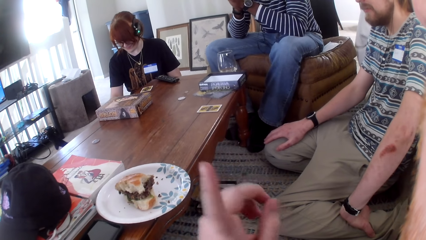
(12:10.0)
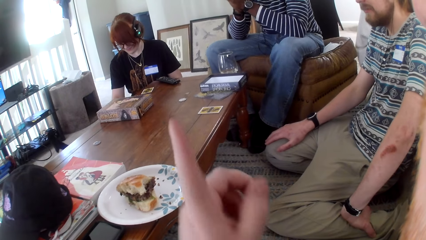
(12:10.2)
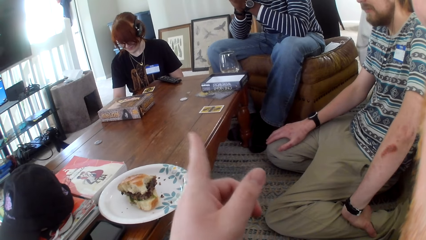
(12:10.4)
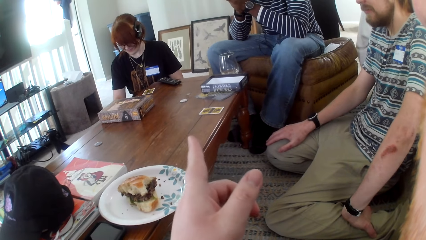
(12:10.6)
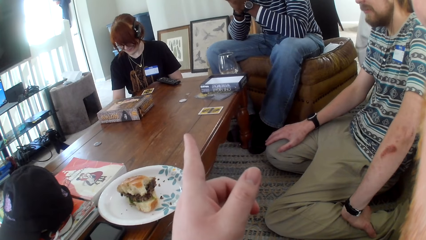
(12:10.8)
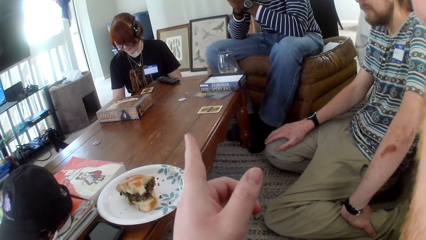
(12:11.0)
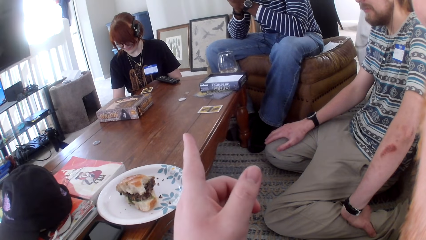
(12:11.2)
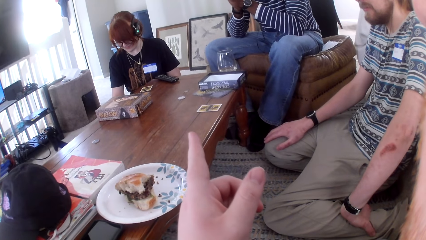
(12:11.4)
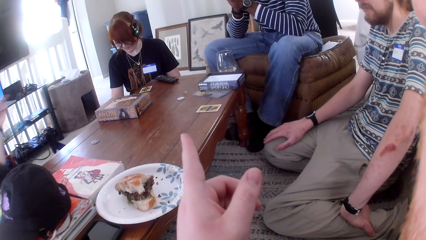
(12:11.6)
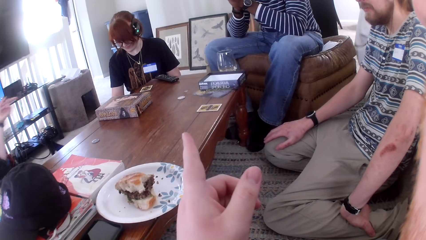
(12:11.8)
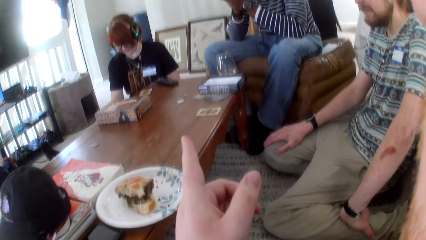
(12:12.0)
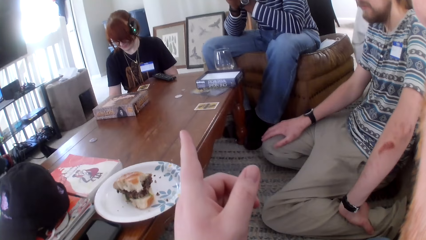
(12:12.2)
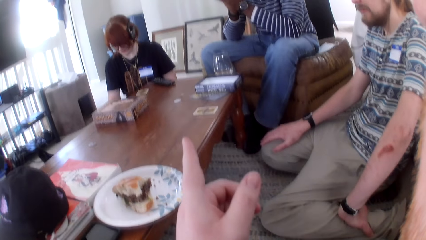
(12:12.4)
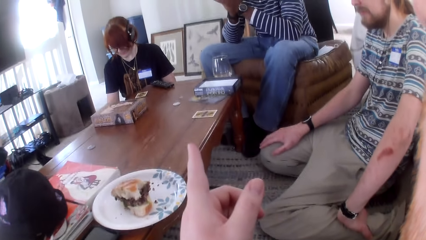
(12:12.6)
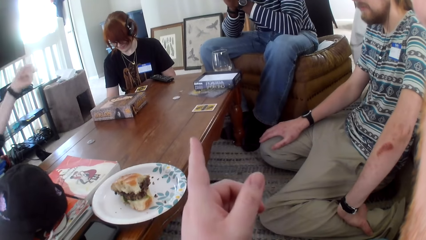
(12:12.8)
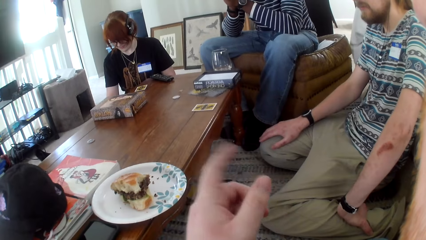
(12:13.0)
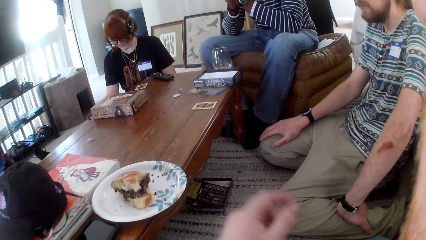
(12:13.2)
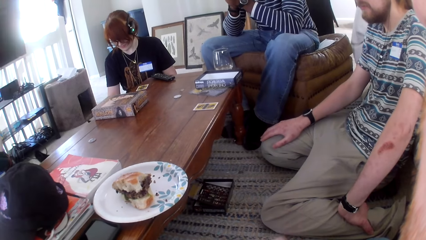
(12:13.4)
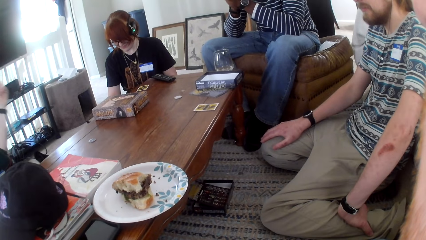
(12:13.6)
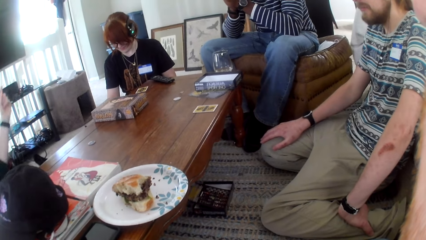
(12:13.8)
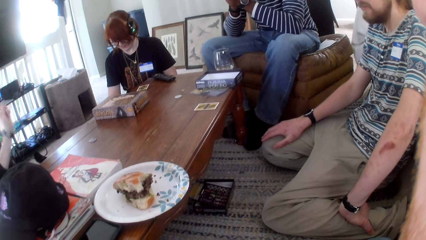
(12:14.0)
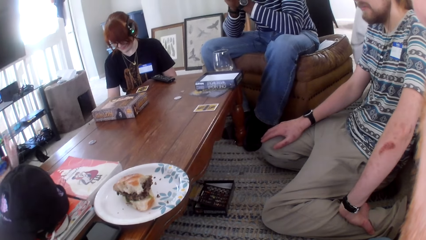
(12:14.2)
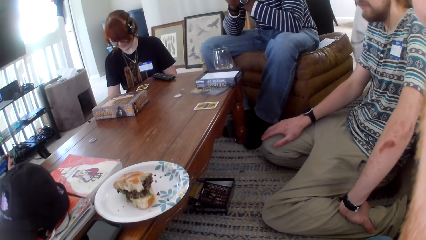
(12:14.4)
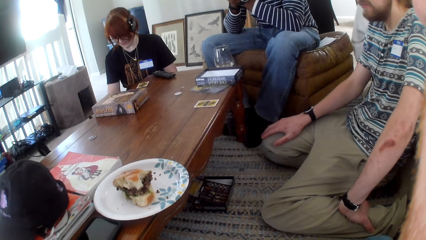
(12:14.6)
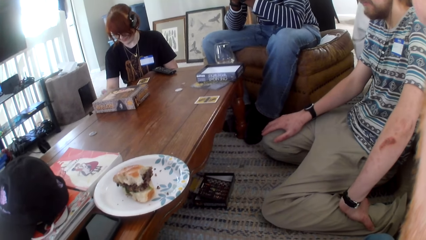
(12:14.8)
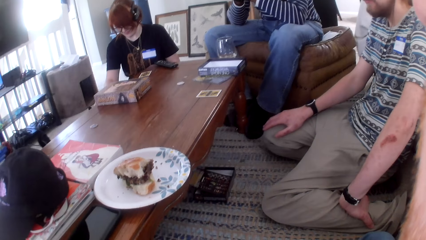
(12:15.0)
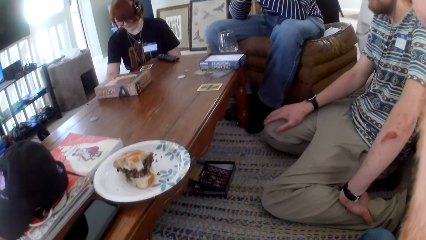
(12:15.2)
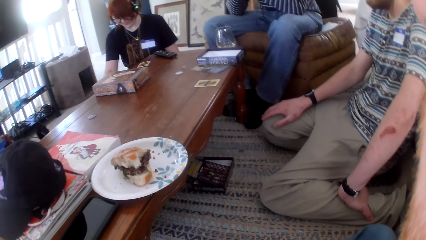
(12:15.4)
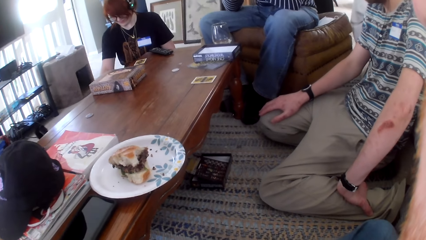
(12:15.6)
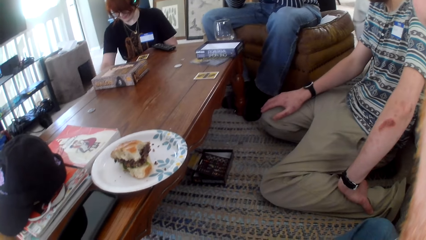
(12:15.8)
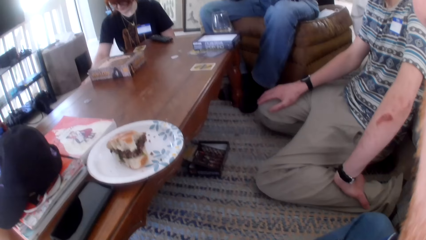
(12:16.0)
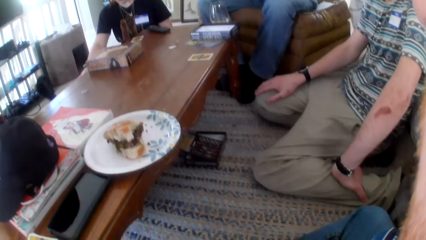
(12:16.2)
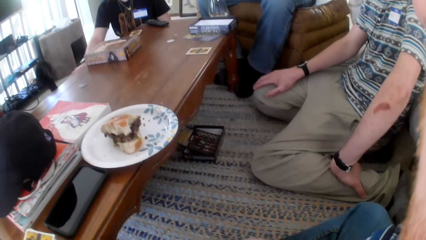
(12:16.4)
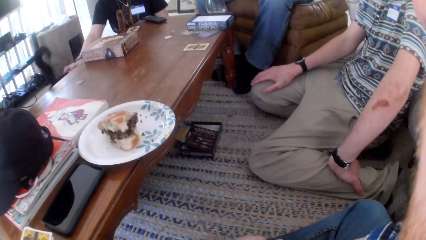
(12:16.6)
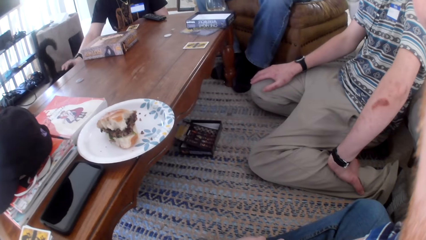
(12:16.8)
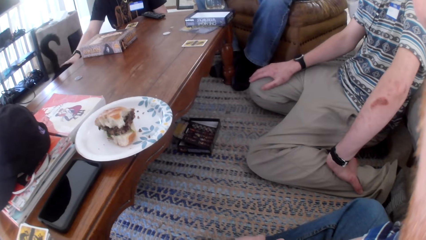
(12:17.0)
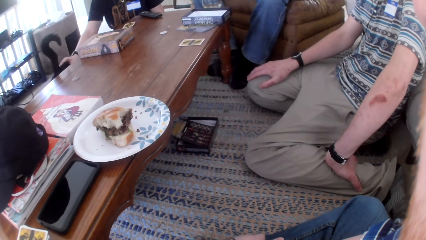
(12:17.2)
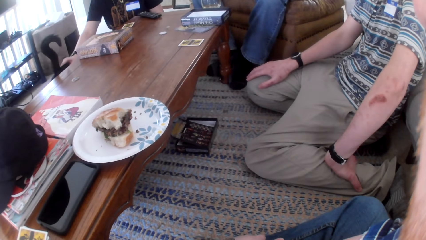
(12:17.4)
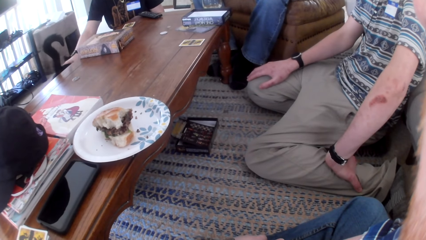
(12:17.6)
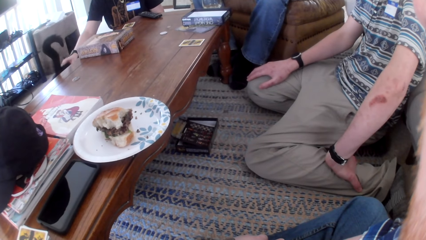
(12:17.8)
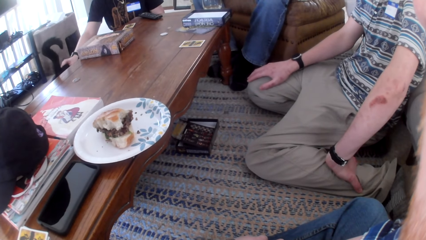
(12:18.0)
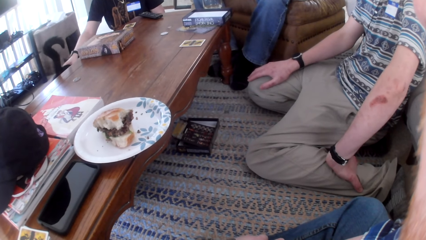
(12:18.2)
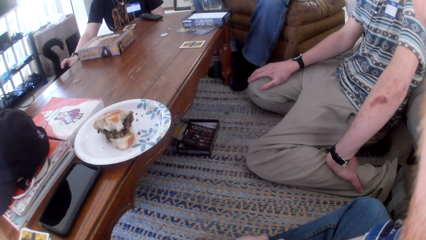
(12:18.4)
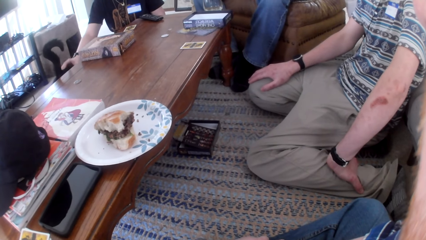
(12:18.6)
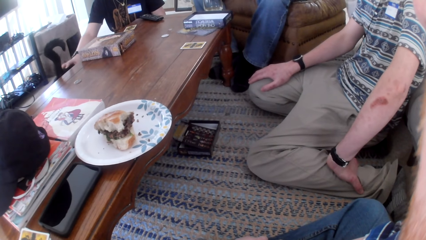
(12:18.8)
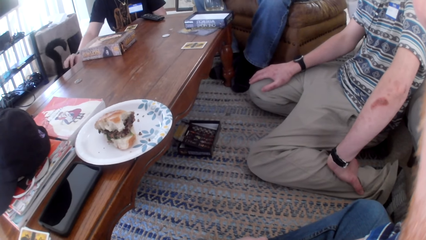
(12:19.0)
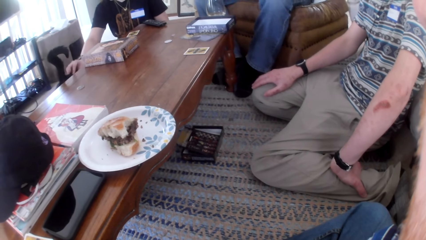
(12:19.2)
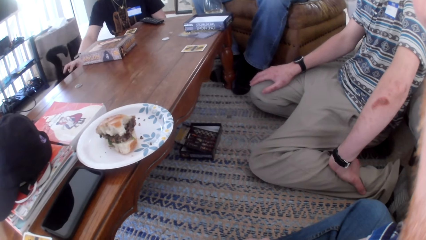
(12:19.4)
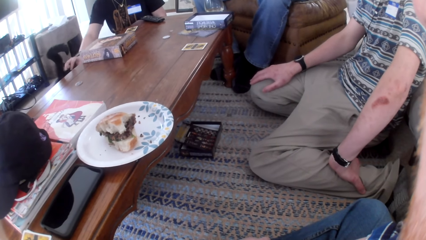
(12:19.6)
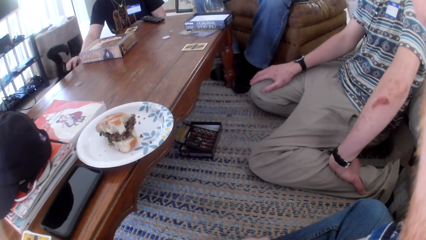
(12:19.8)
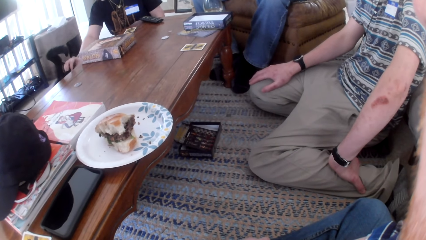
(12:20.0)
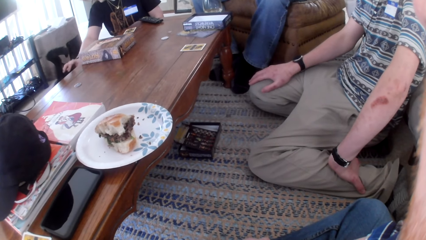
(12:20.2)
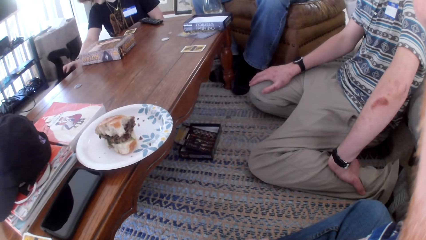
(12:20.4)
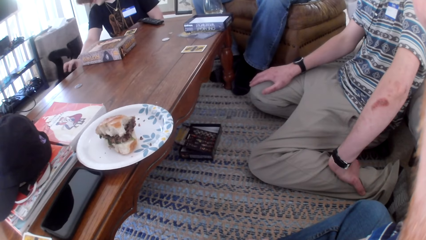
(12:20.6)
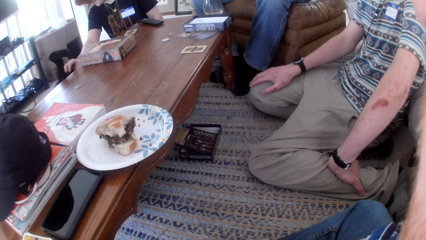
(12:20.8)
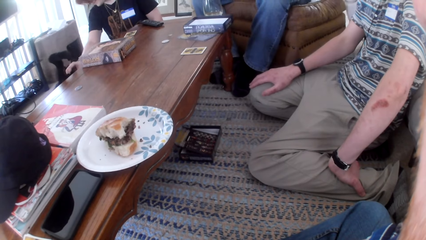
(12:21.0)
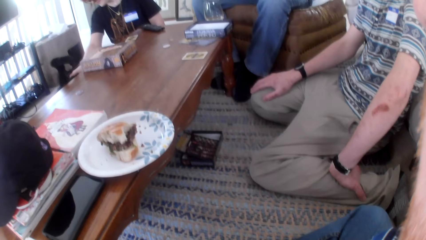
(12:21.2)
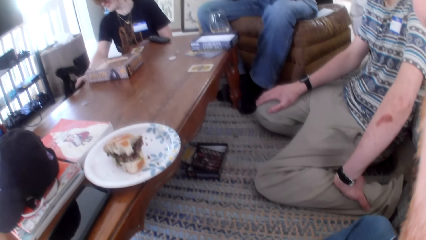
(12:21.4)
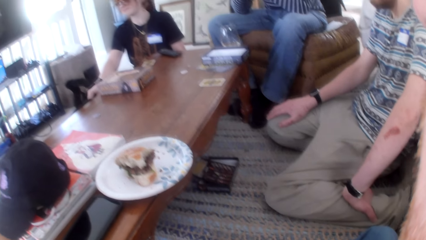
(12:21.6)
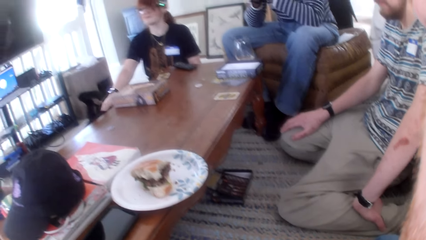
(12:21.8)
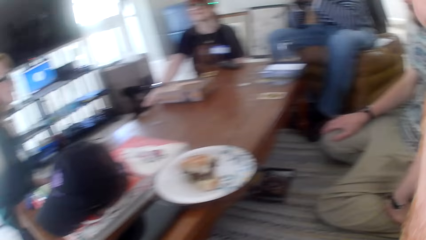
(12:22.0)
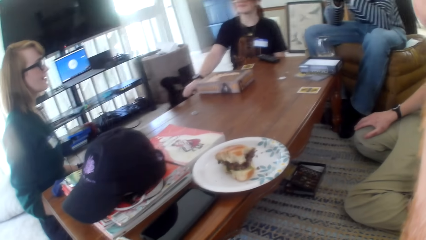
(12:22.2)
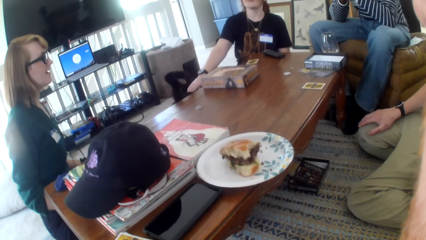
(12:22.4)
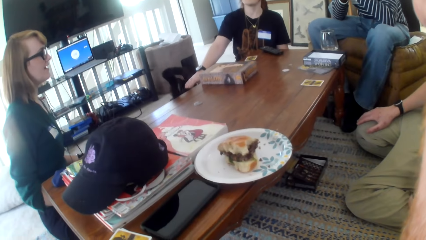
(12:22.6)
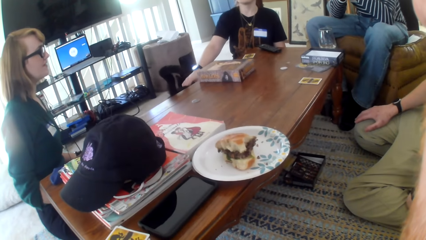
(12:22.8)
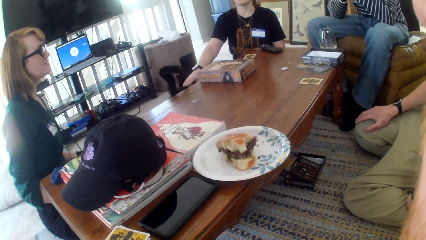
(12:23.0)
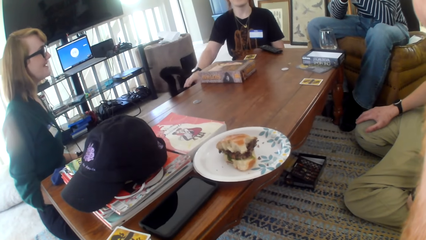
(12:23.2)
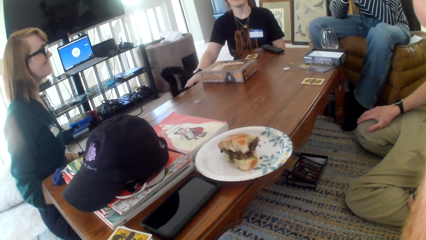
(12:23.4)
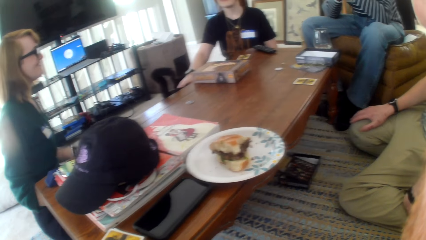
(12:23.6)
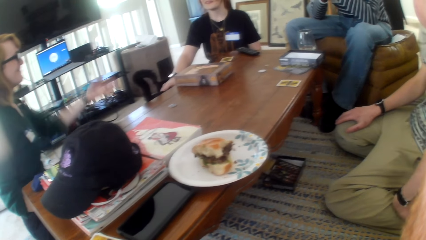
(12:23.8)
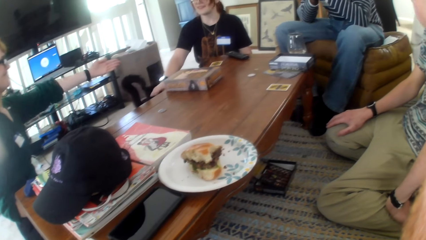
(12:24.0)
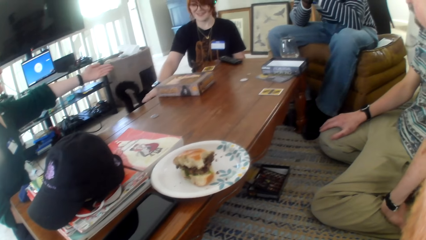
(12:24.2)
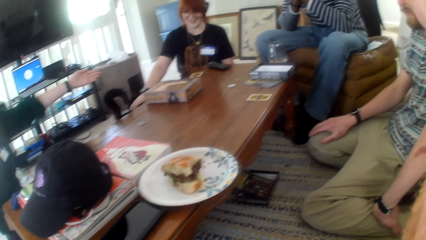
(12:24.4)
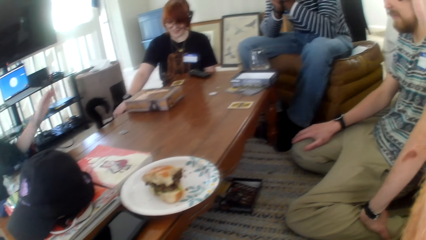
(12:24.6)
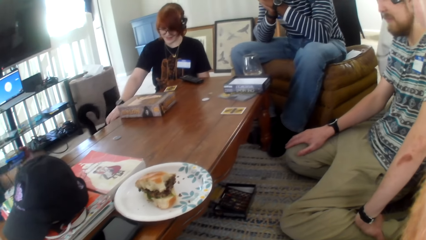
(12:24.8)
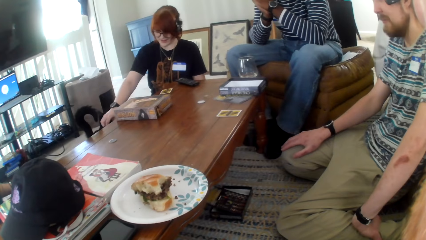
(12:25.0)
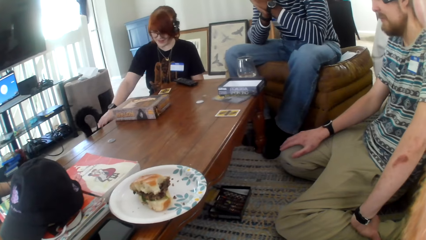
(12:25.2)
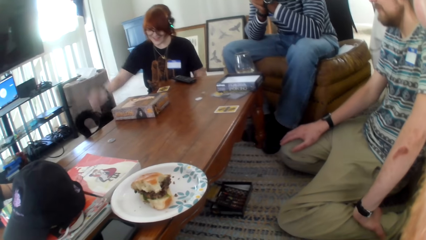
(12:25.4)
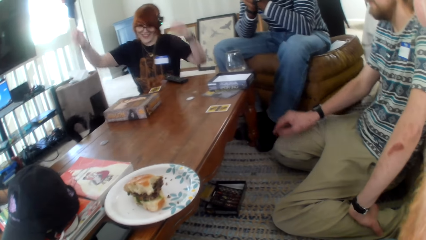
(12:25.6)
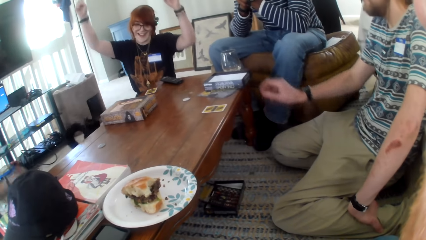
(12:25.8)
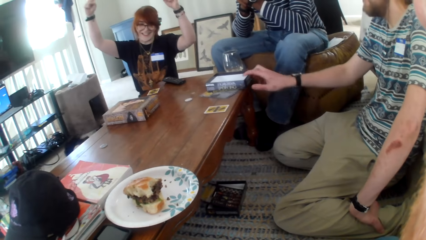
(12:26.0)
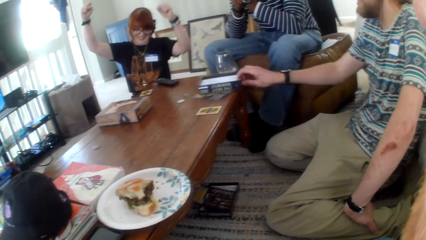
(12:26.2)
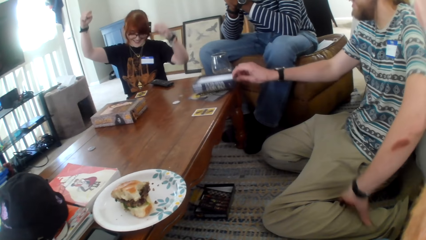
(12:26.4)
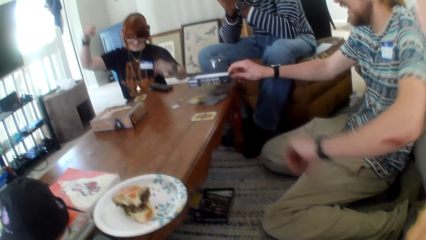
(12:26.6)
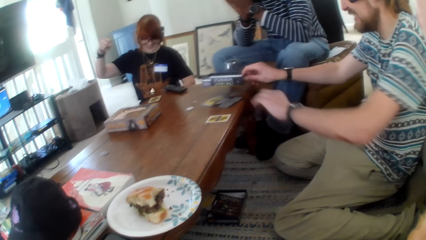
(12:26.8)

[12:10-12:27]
The camera wearer points at the table. A woman talks. Another woman plays with the cat and touches the cat. The first woman talks and moves a hand. The other woman moves her hands. The first woman laughs.
